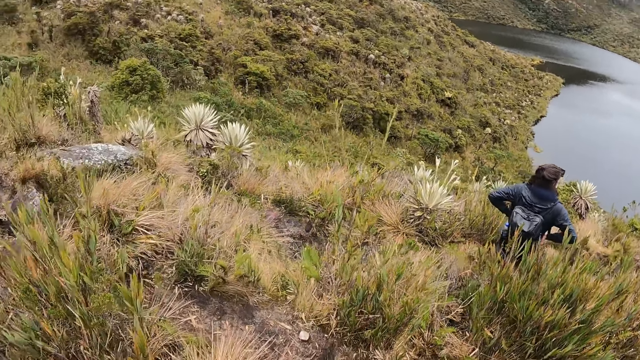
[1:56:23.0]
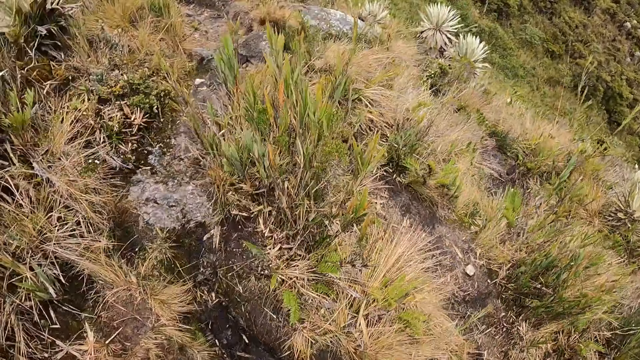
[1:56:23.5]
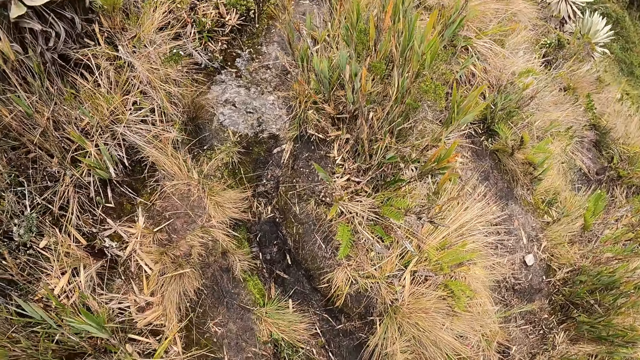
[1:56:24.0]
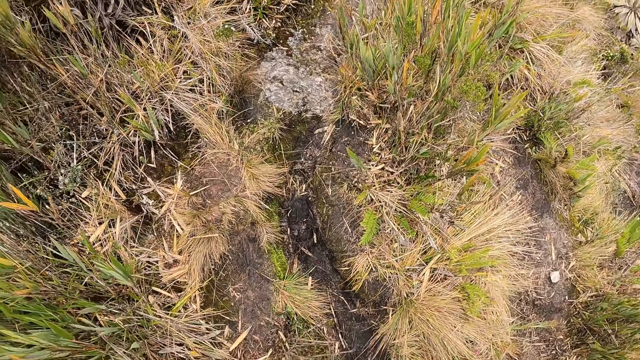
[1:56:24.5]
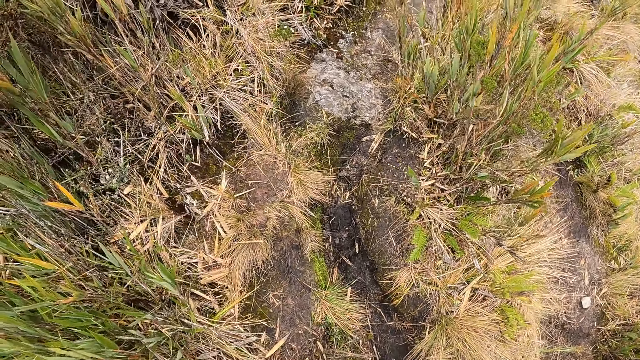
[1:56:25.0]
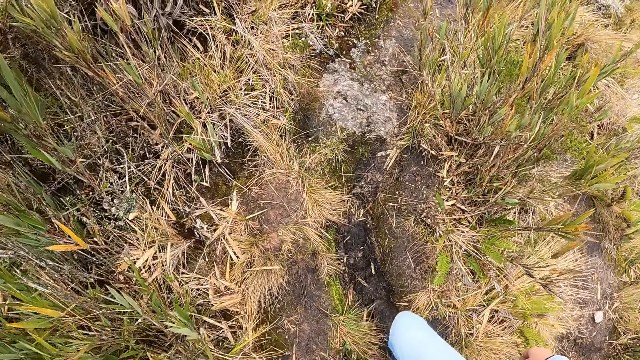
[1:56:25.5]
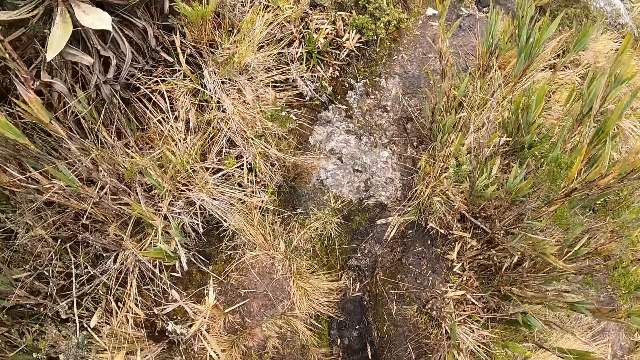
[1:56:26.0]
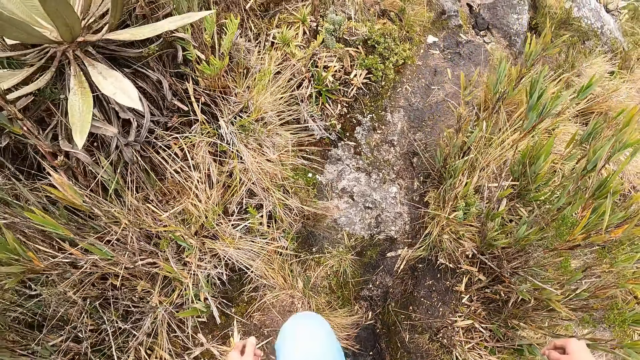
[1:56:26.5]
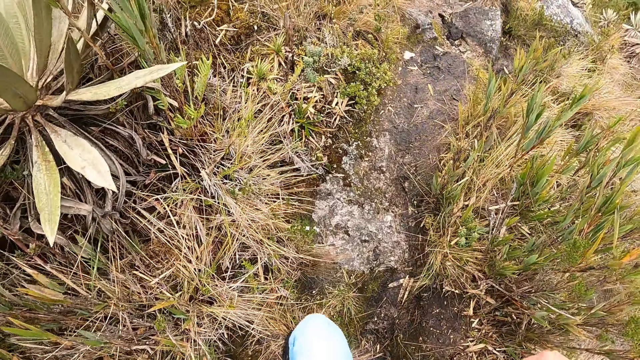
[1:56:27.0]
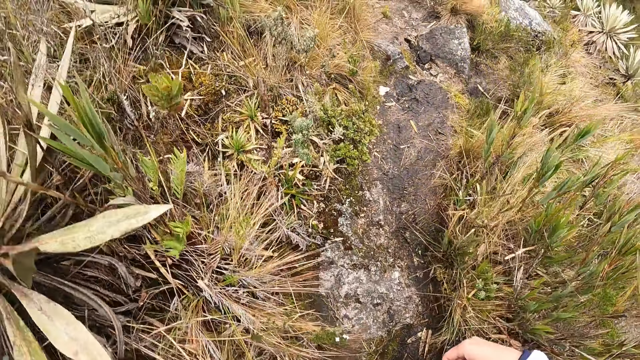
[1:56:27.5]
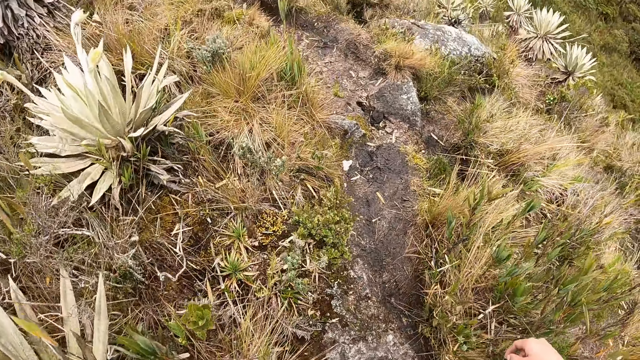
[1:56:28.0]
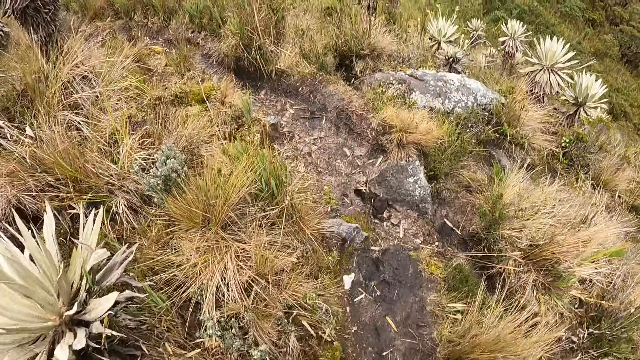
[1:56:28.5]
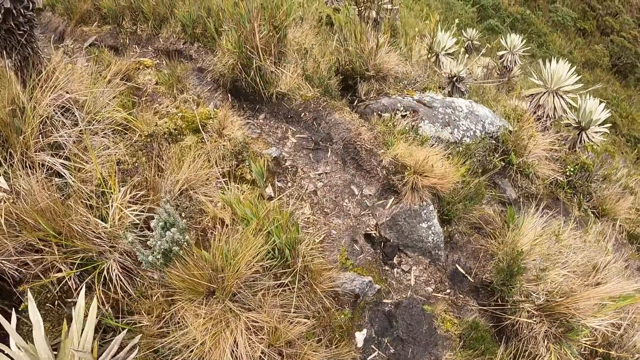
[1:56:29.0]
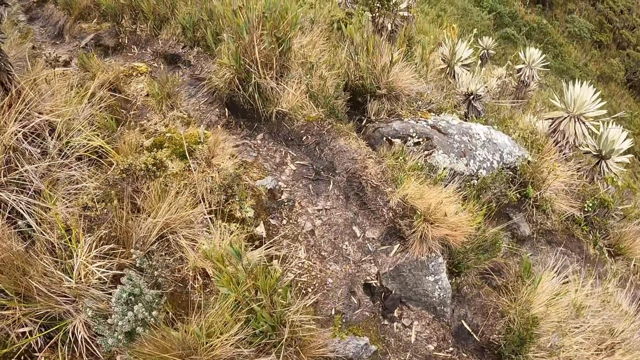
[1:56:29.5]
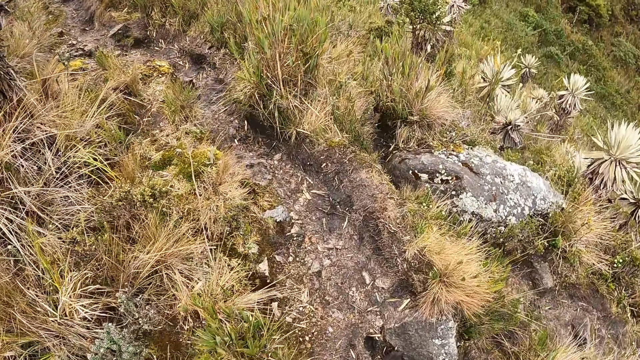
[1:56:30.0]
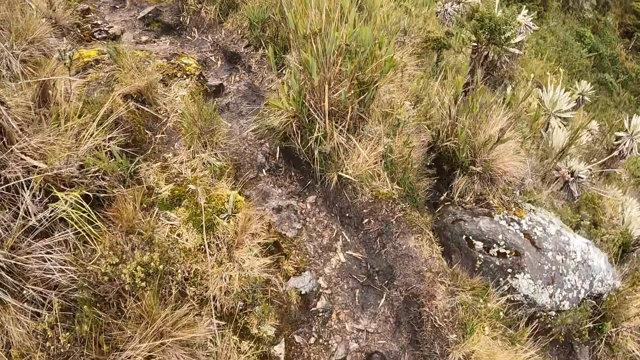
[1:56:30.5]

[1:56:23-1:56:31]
The camera wearer climbs the hill with the group of people. They walk.

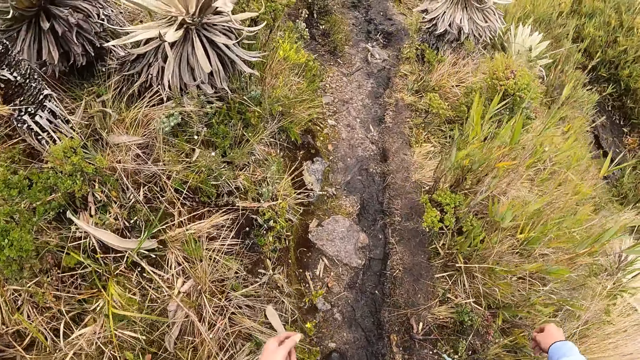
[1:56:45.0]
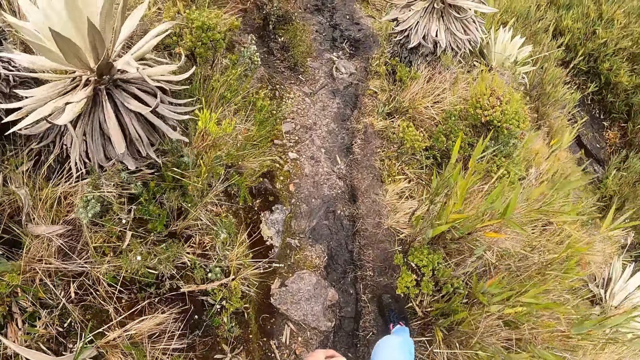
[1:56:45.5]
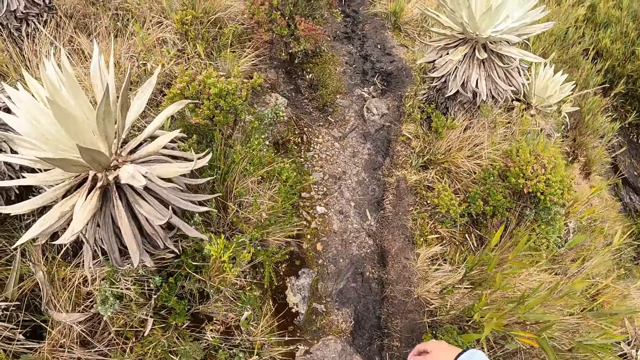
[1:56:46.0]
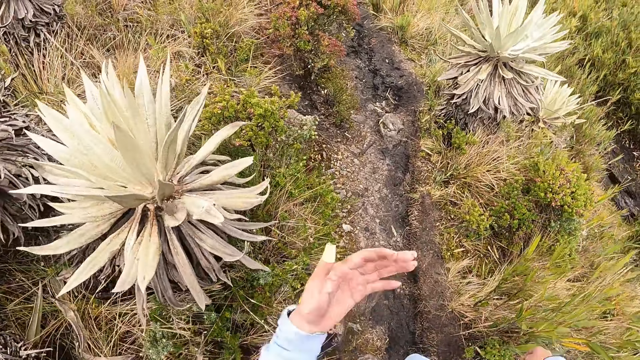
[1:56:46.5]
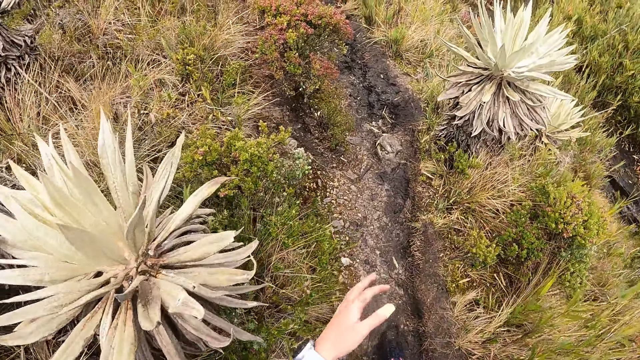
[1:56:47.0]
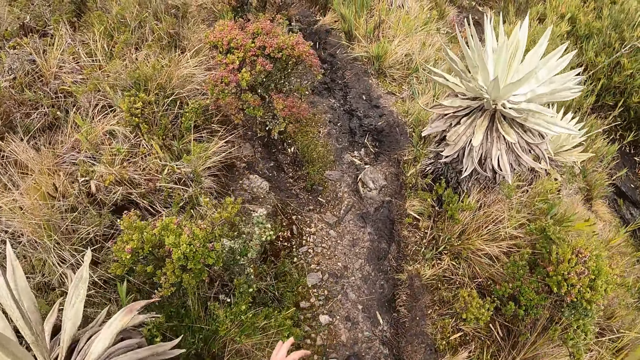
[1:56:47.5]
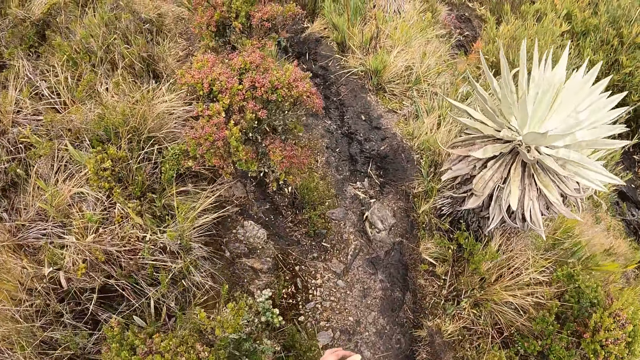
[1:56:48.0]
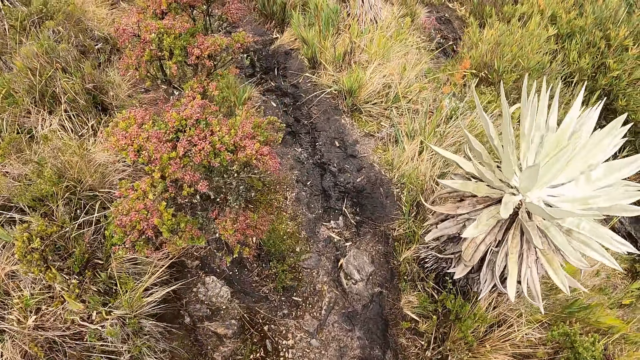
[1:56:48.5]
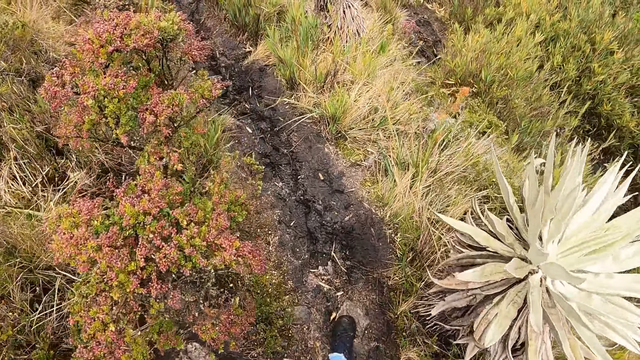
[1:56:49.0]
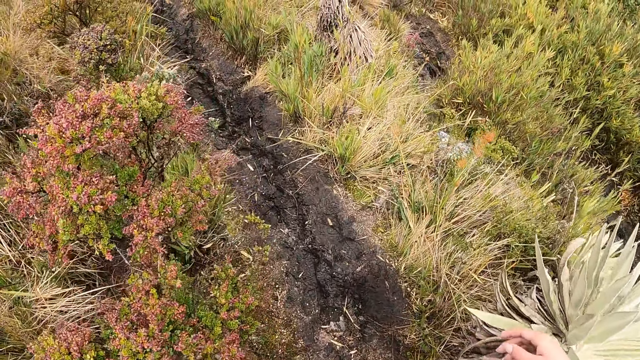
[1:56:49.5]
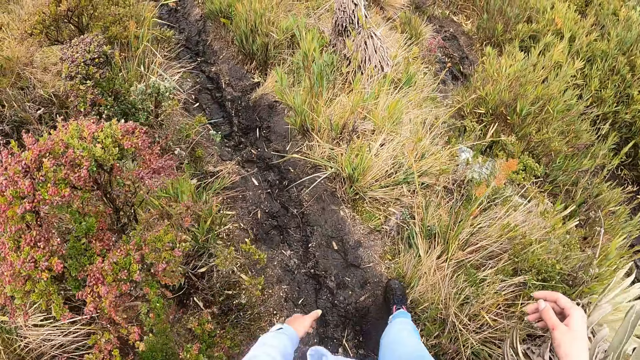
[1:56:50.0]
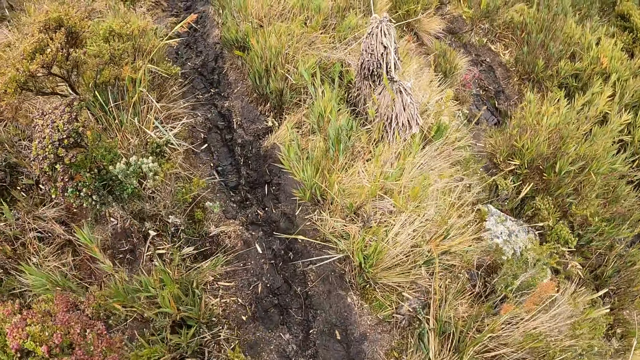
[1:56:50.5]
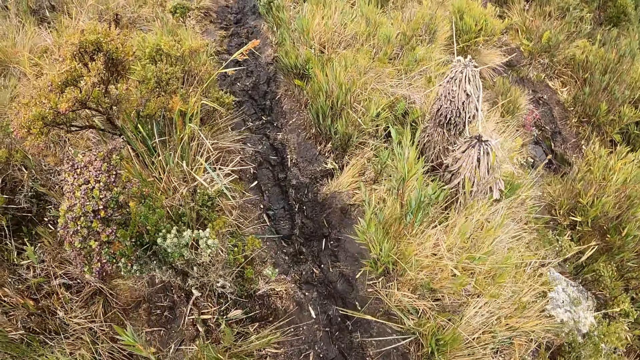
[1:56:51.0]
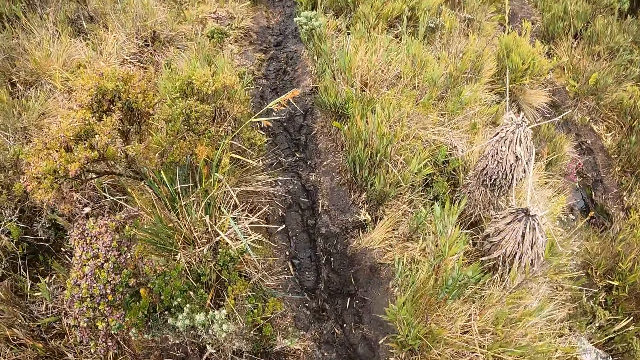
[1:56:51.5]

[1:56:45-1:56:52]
The camera wearer walks. They look at the hand.

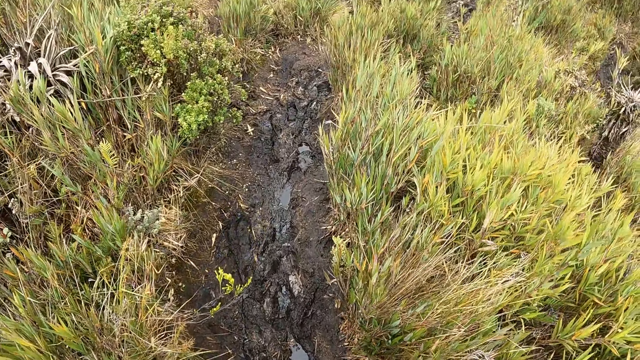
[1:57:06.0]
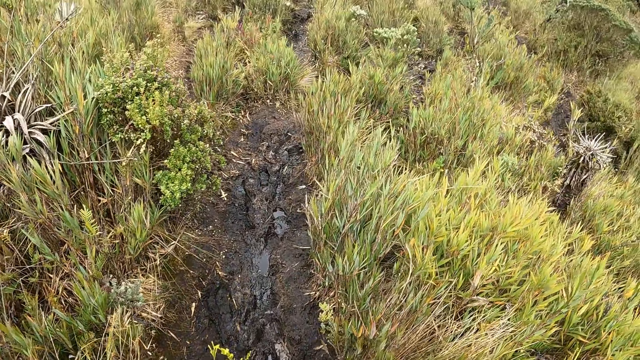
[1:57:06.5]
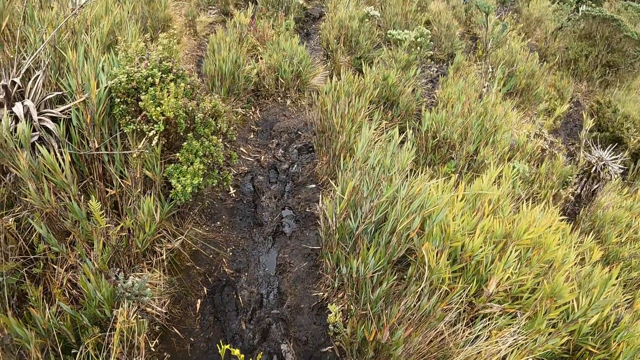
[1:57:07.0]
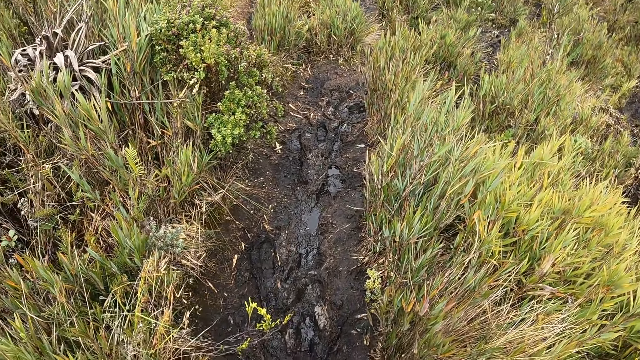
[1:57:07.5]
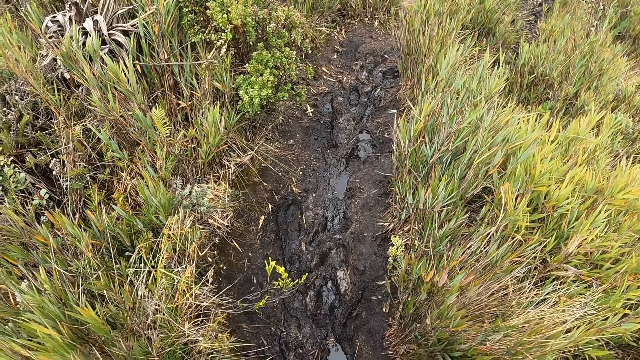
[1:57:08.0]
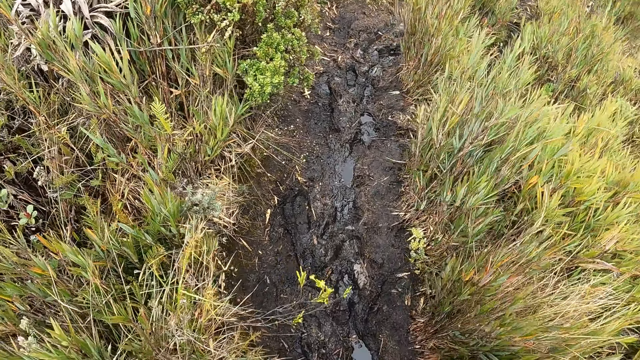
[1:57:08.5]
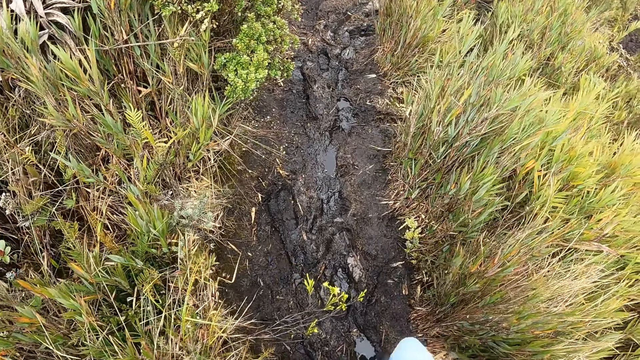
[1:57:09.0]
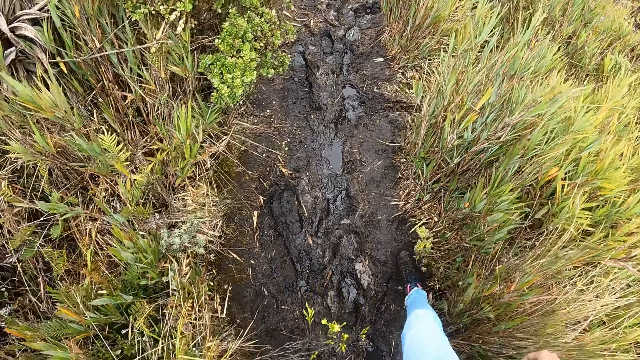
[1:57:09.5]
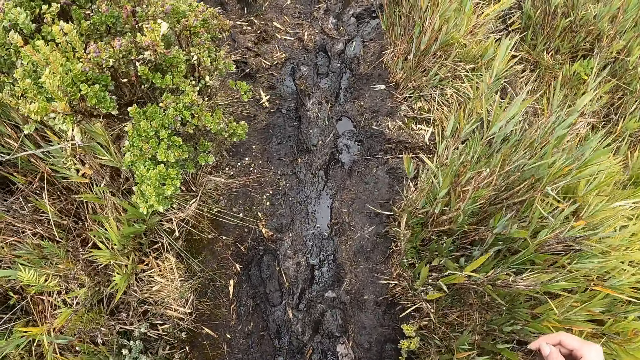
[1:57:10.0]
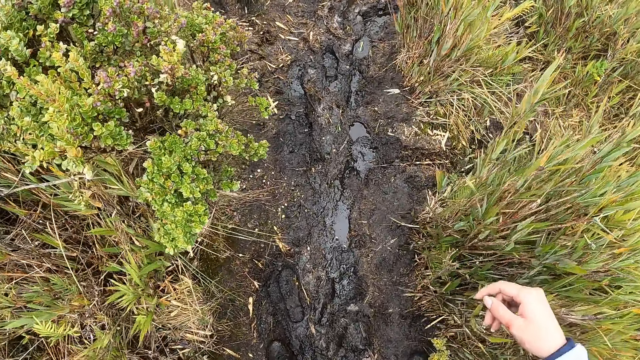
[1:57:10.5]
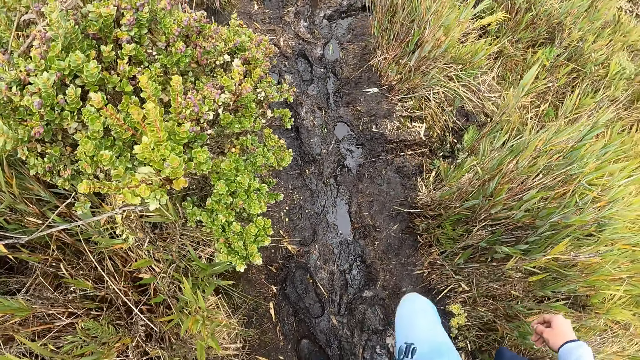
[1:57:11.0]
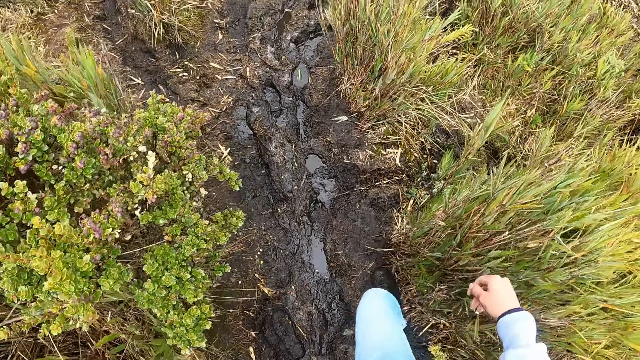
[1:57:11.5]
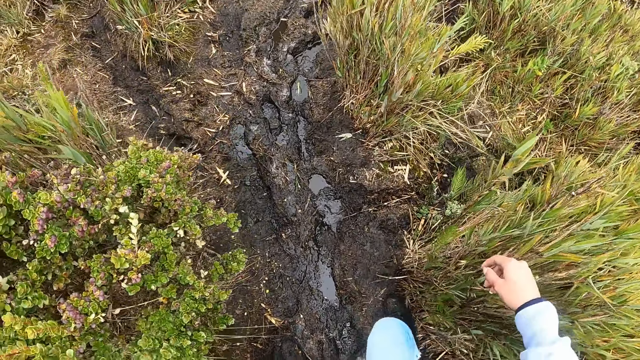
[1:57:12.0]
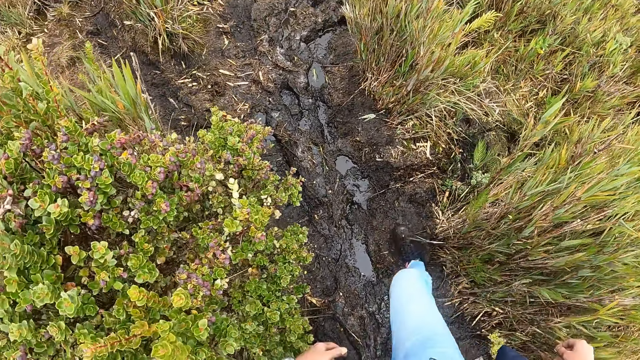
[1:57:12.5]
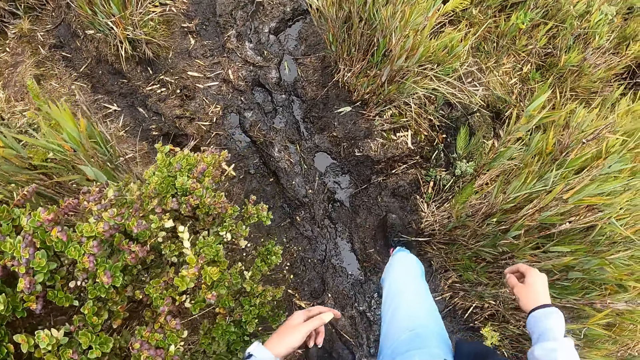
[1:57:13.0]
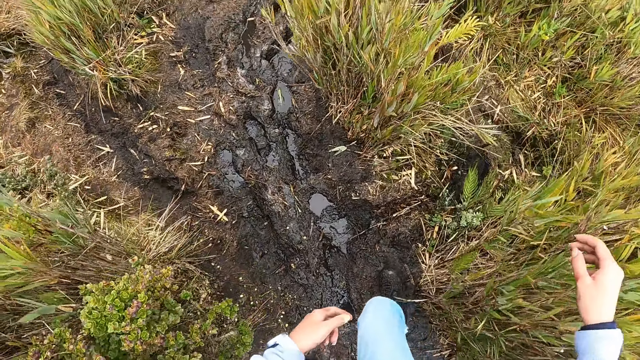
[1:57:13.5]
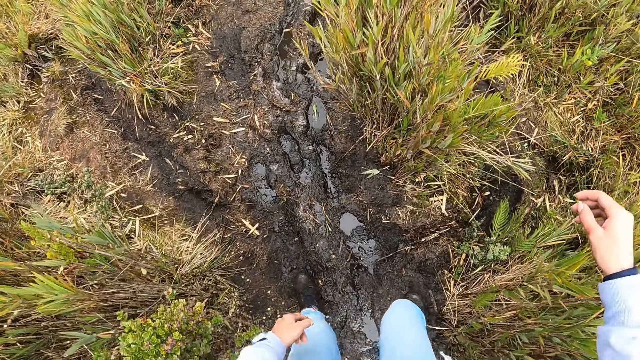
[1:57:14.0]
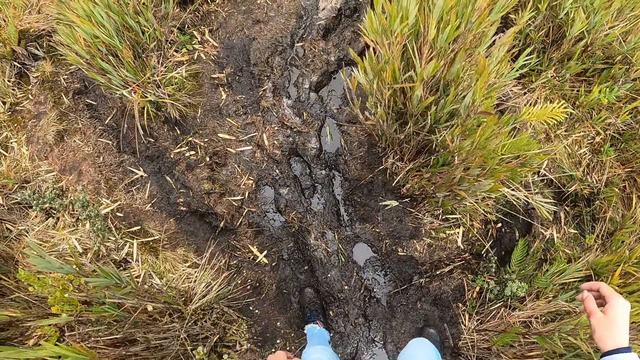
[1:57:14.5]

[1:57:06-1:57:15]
The camera wearer walks. They look around.
